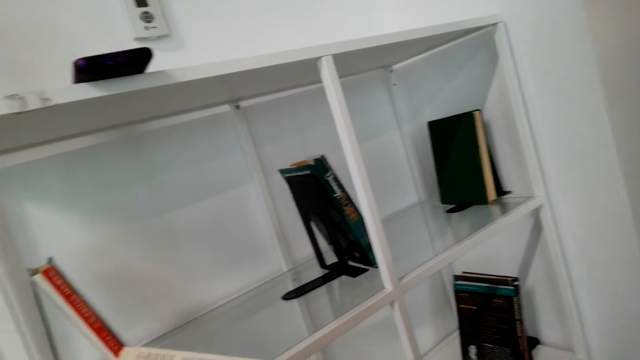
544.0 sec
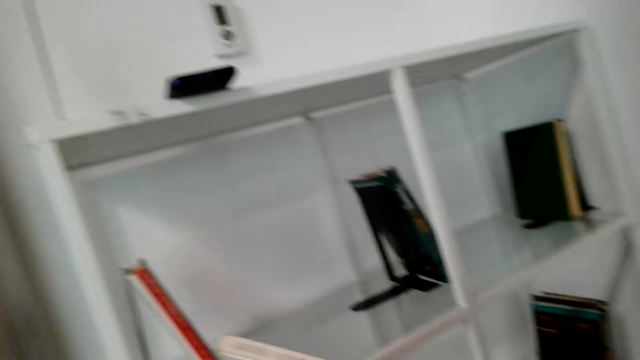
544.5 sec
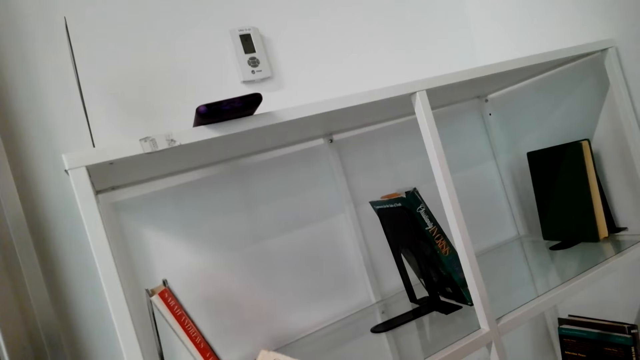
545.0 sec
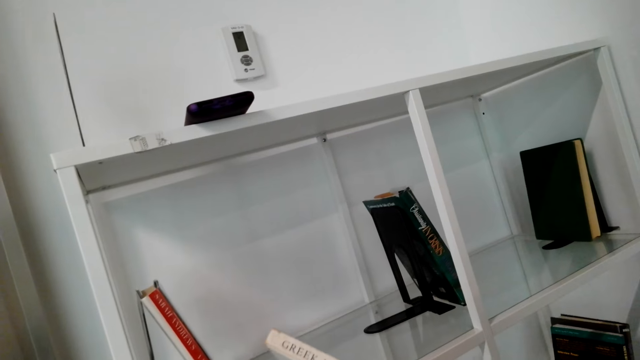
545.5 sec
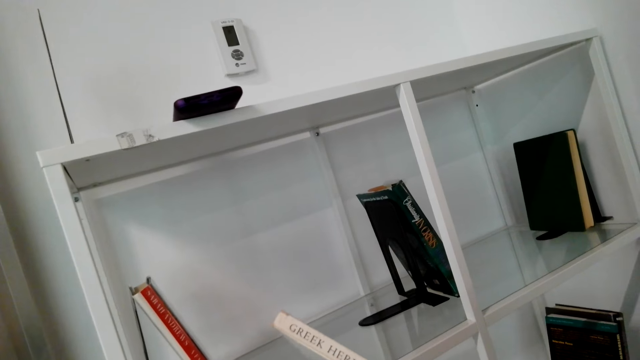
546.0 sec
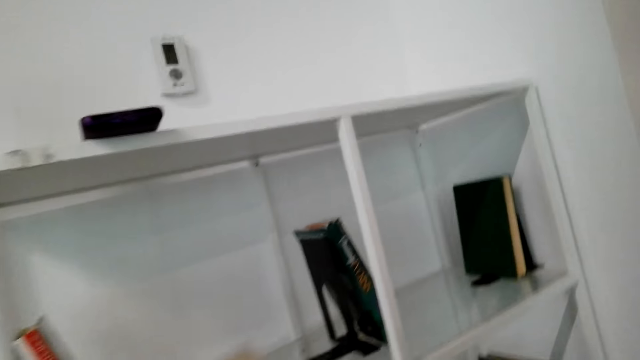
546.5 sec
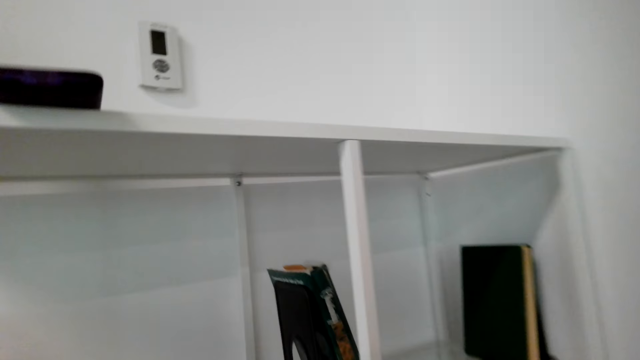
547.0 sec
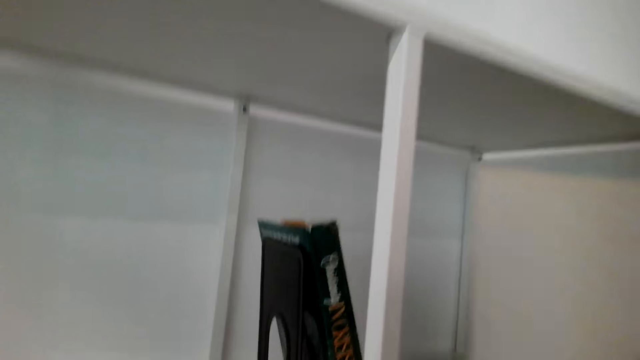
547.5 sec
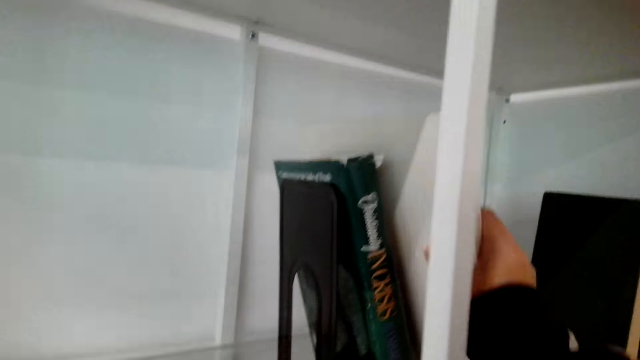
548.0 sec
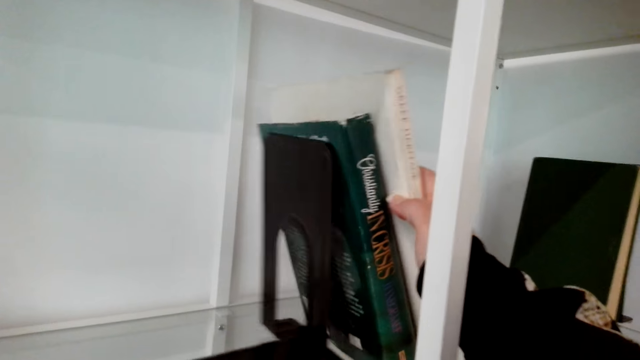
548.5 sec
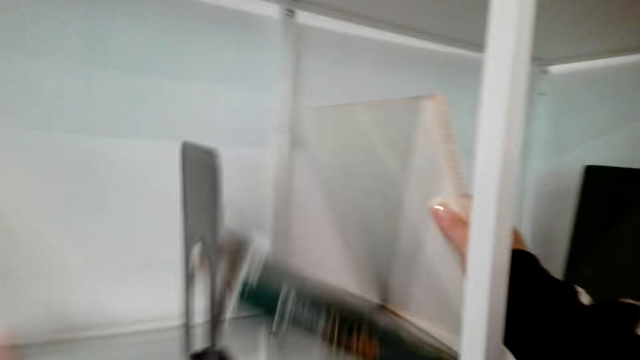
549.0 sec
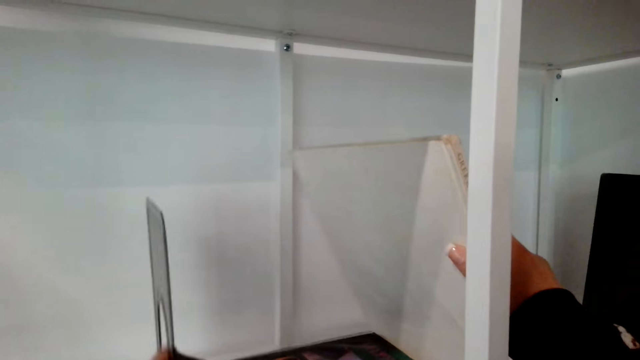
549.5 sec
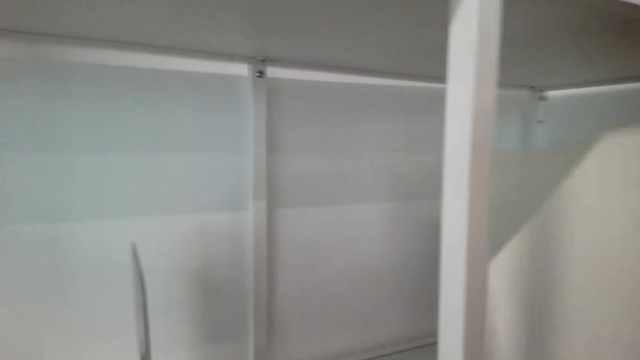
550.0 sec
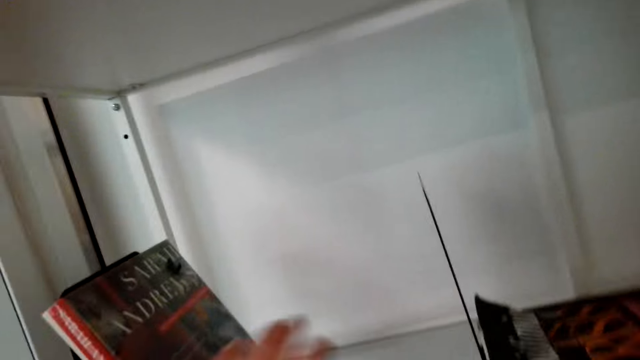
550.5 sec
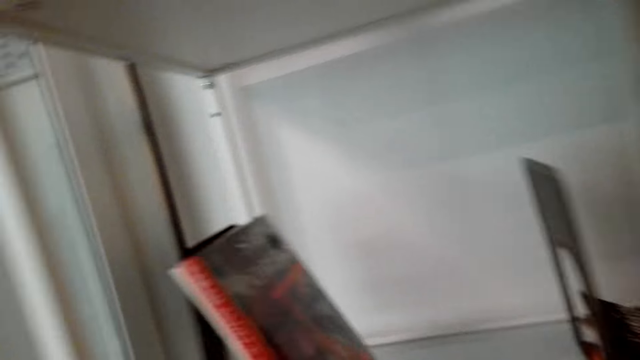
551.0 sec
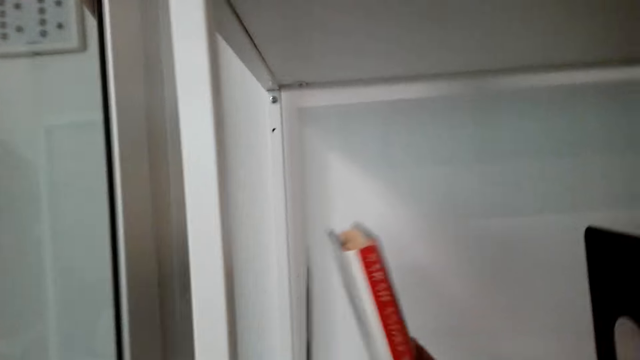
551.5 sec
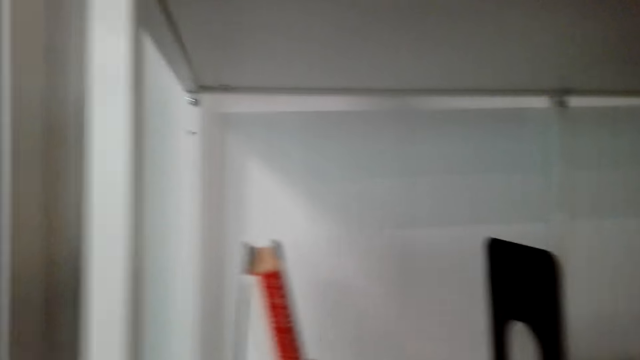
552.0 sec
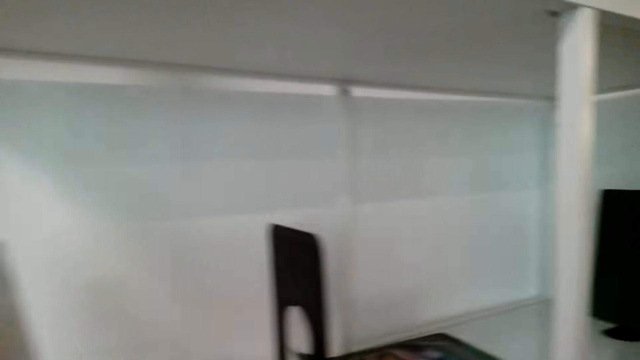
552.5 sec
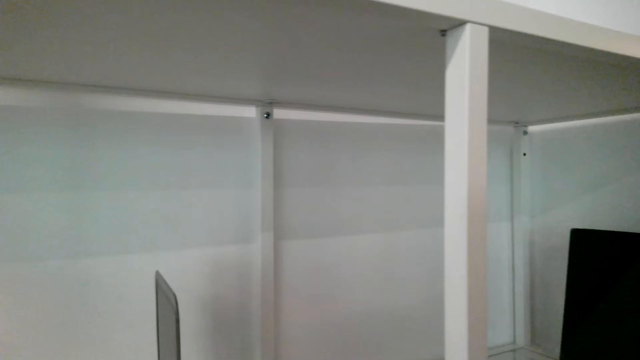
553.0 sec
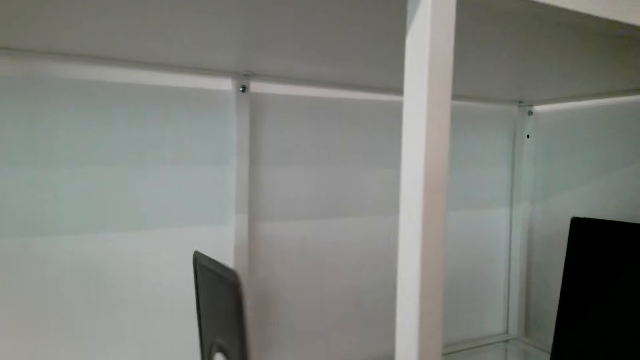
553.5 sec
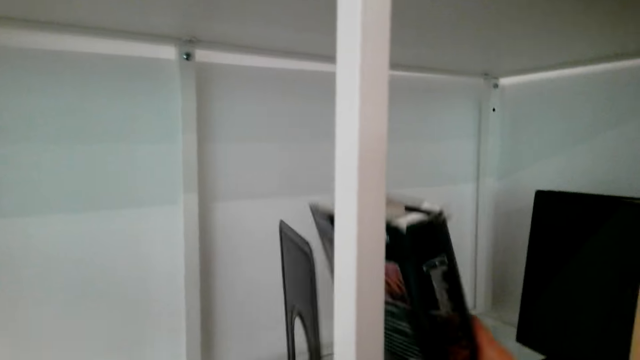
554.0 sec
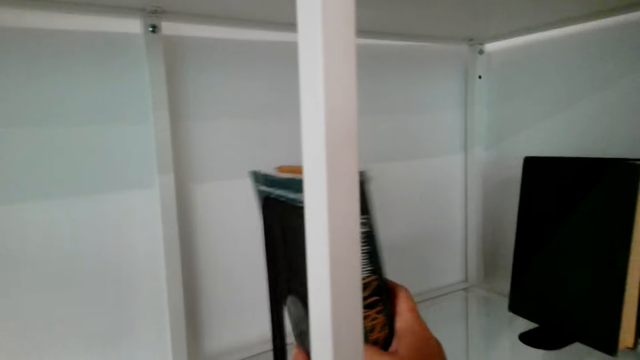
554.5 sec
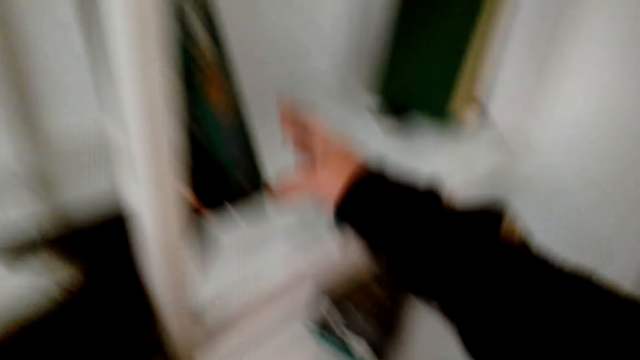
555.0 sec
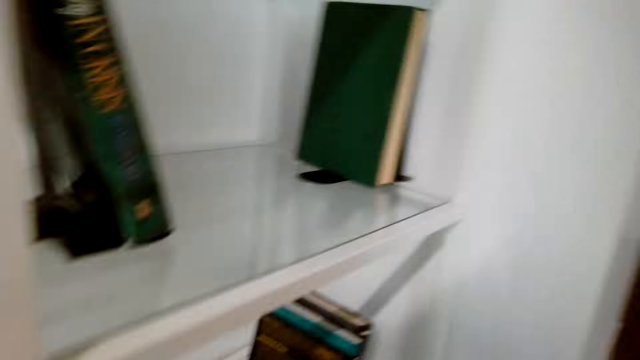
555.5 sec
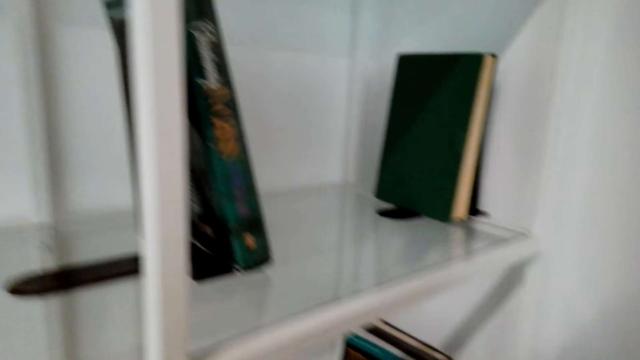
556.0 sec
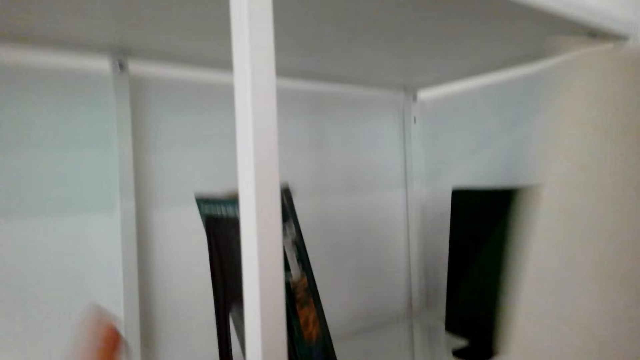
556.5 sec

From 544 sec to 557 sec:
The camera wearer talks. They arrange the books in the shelves. They put a book in the shelf. They talk. They pick a book. They talk. They put the book in the shelf. They talk.

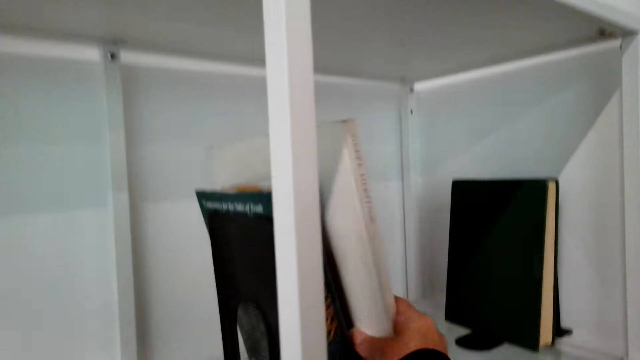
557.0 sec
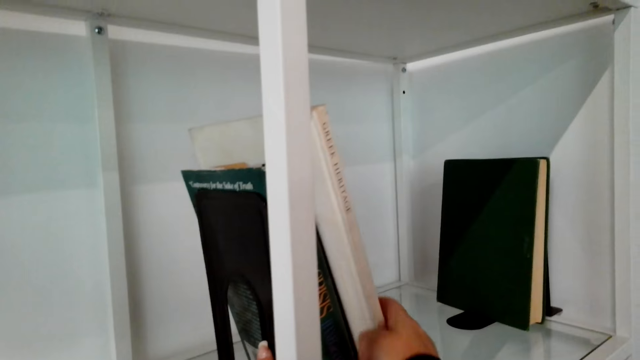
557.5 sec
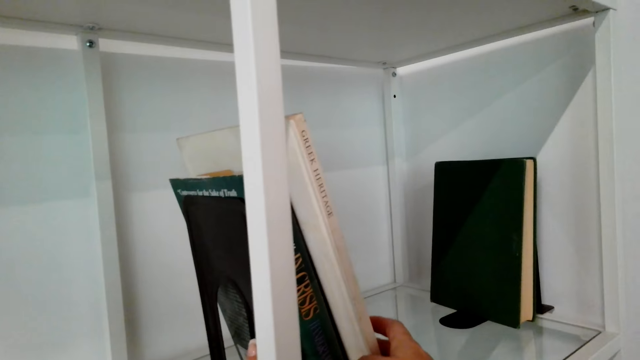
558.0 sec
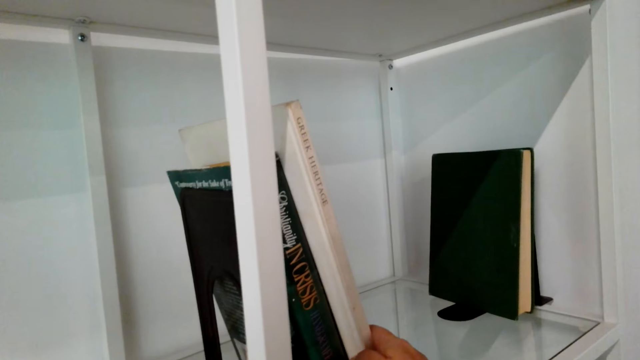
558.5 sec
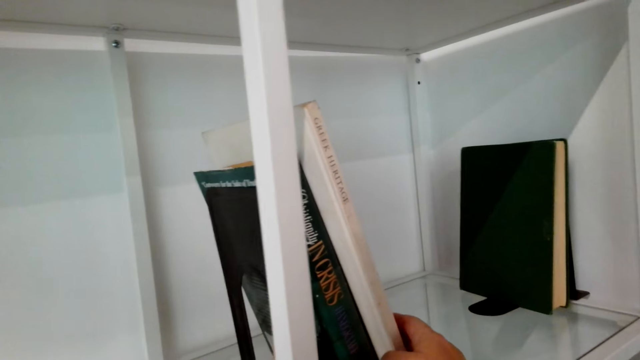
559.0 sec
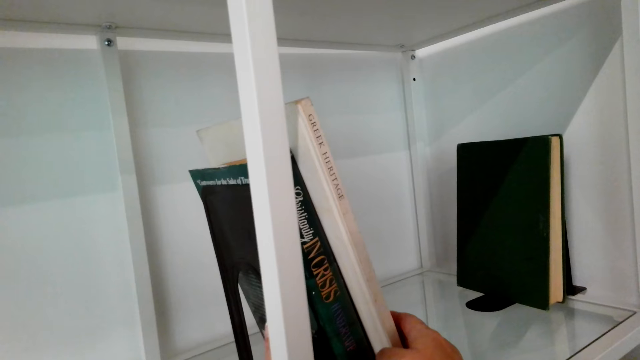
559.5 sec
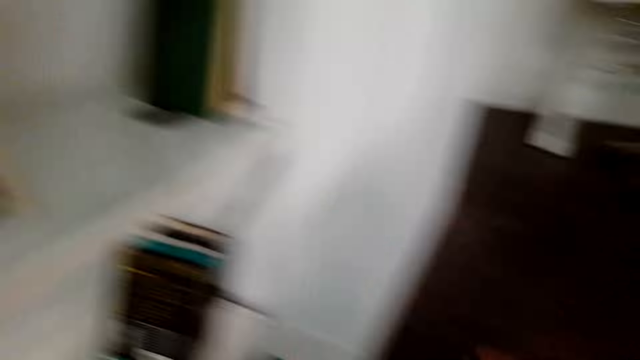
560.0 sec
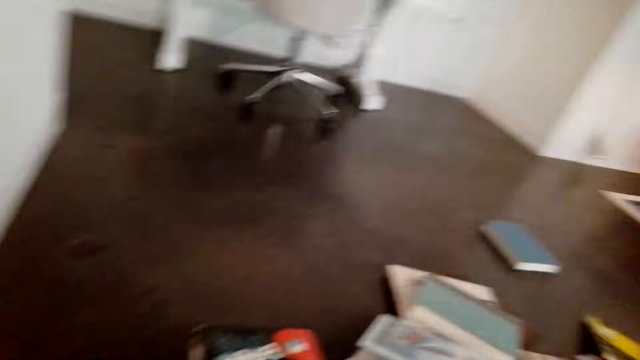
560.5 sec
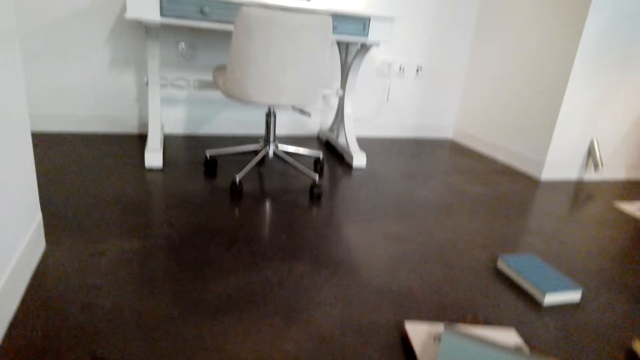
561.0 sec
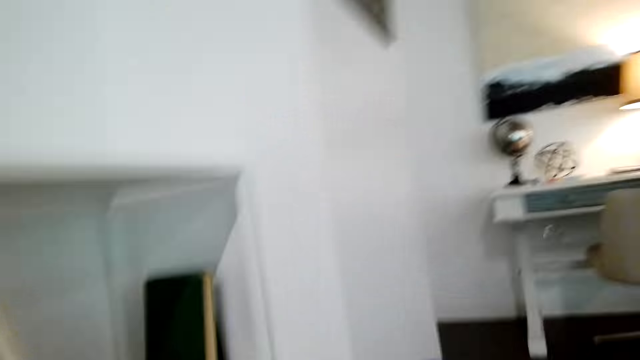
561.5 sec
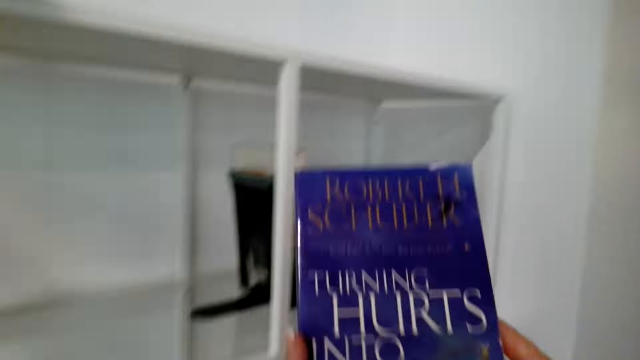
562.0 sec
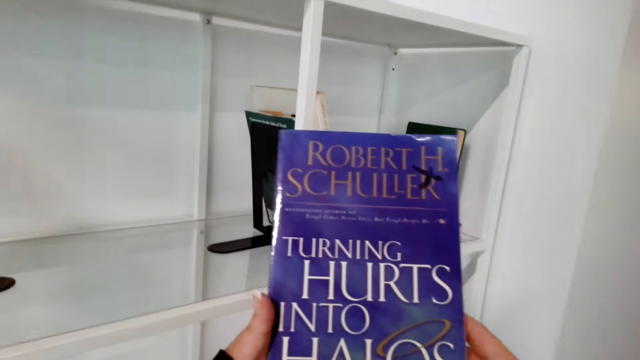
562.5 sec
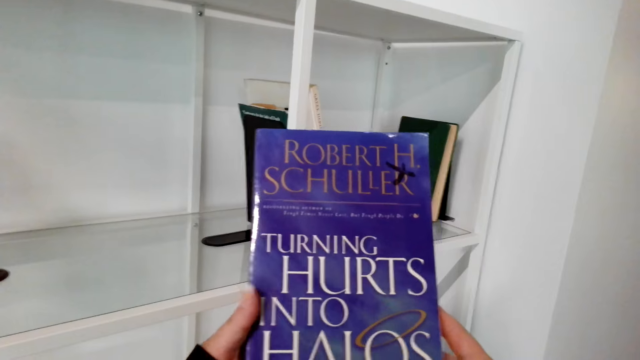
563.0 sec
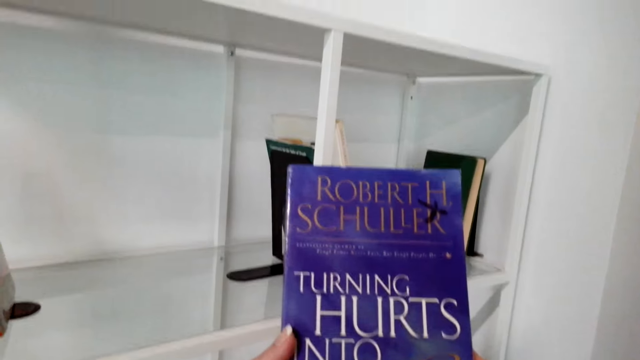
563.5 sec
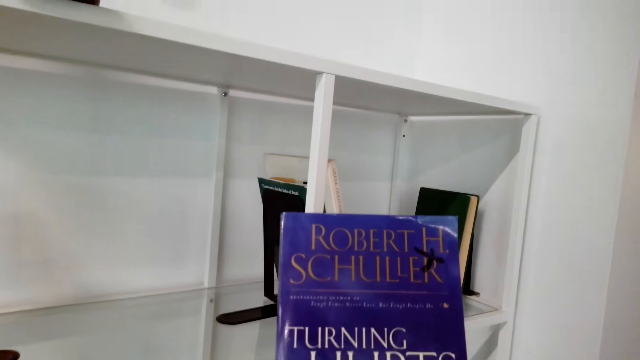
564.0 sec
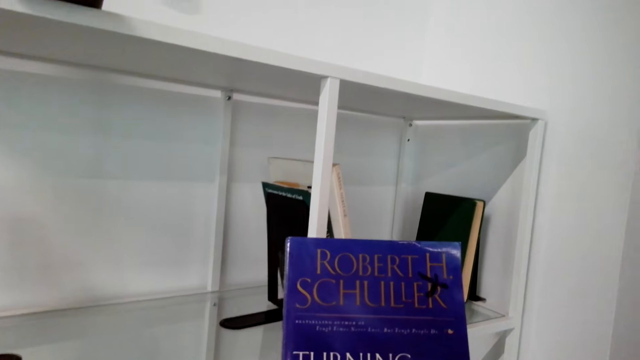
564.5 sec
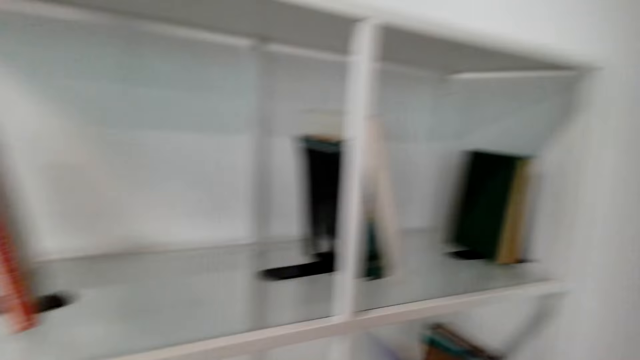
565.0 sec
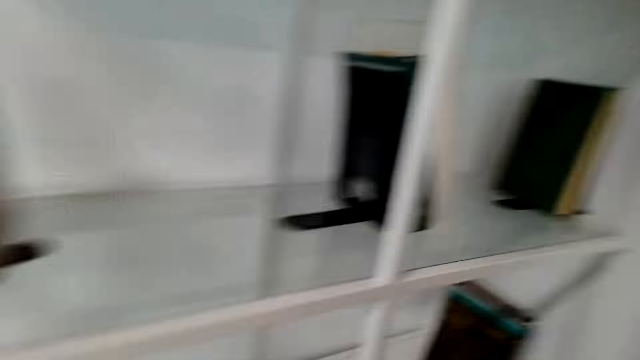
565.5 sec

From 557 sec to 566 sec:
The camera wearer puts a book in the shelf. They pick books from the floor and arrange the books in the shelves. They talk.
